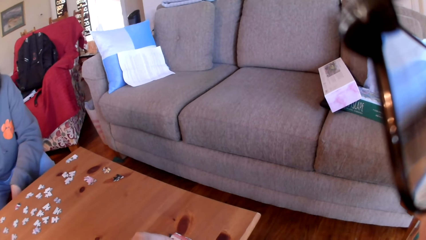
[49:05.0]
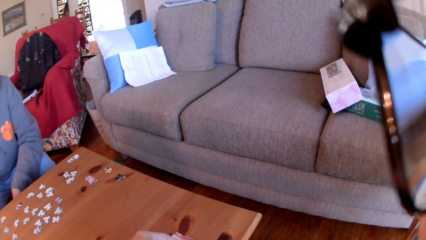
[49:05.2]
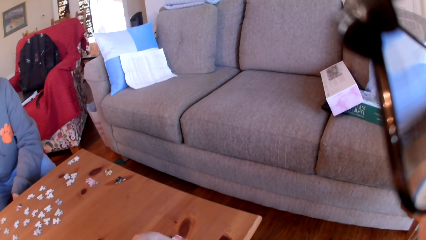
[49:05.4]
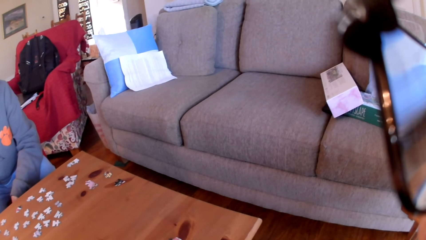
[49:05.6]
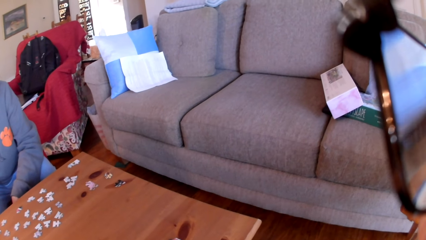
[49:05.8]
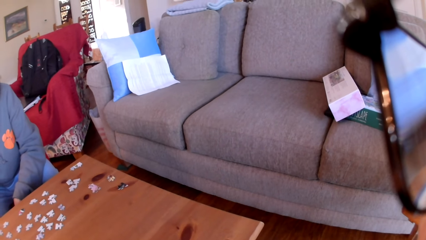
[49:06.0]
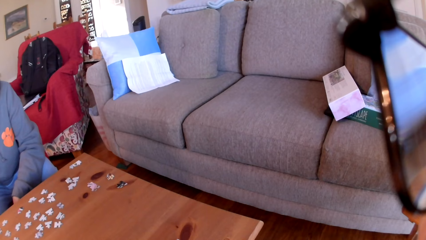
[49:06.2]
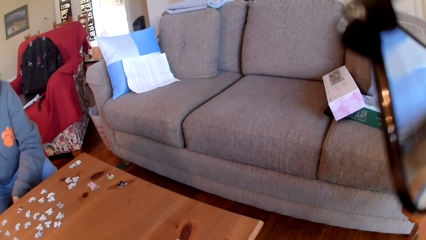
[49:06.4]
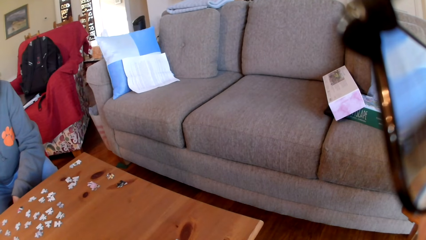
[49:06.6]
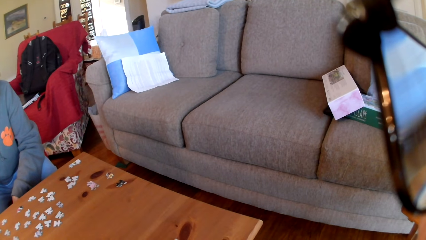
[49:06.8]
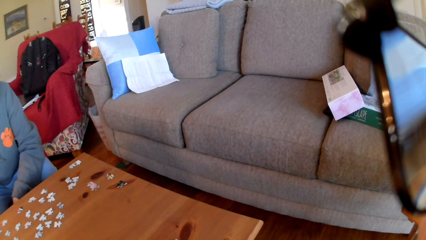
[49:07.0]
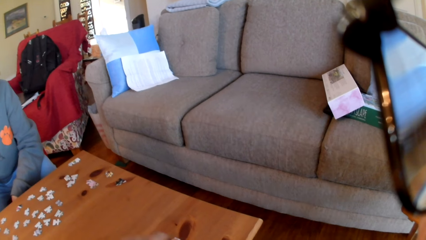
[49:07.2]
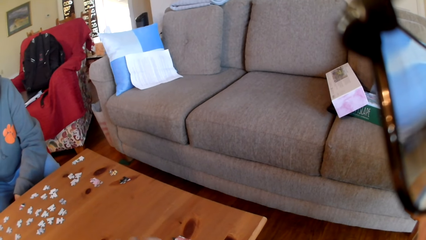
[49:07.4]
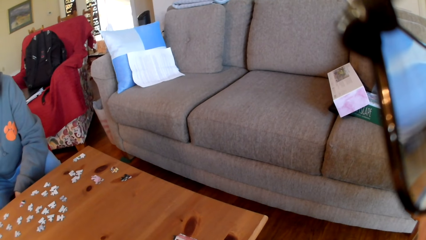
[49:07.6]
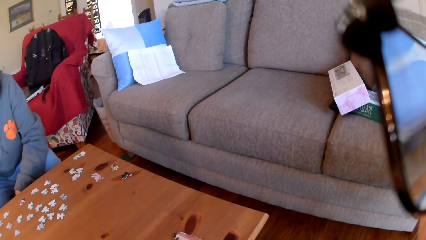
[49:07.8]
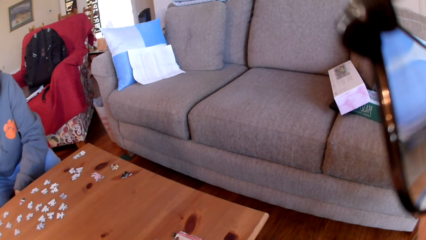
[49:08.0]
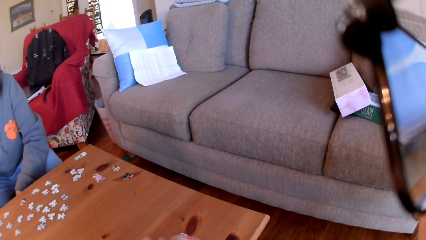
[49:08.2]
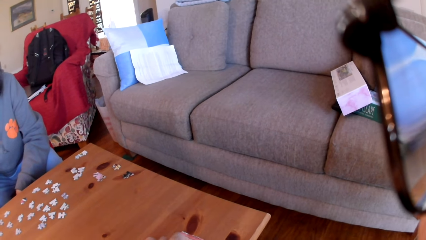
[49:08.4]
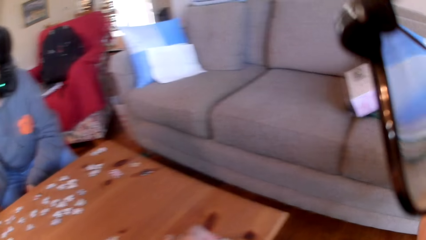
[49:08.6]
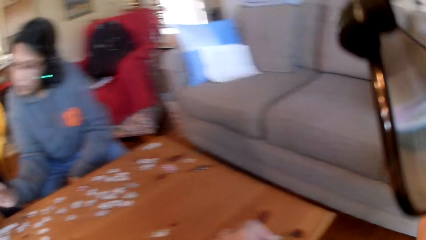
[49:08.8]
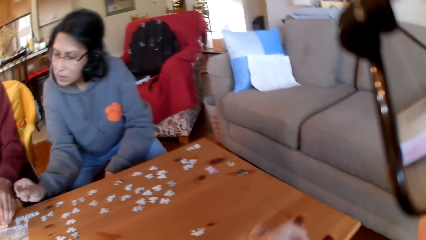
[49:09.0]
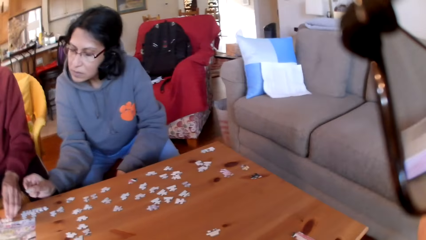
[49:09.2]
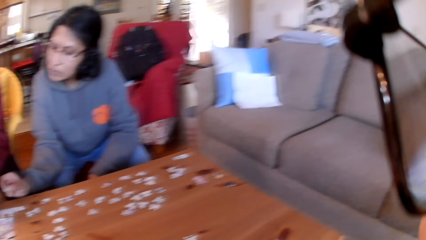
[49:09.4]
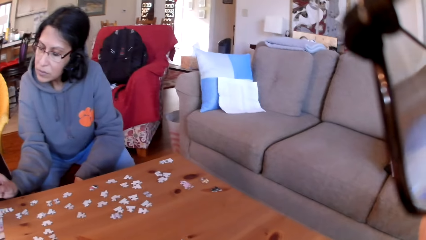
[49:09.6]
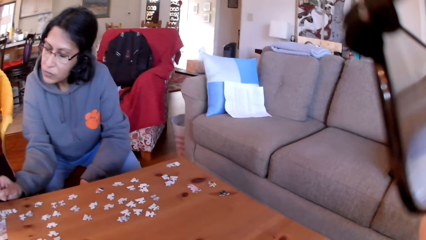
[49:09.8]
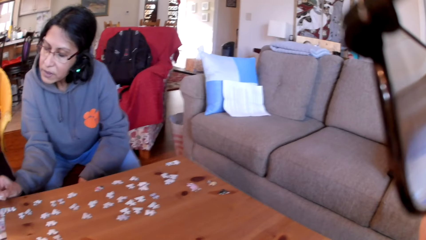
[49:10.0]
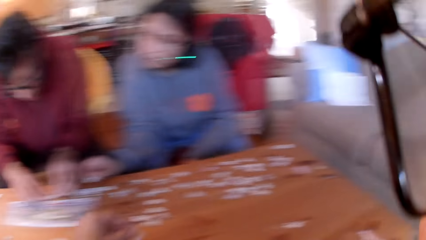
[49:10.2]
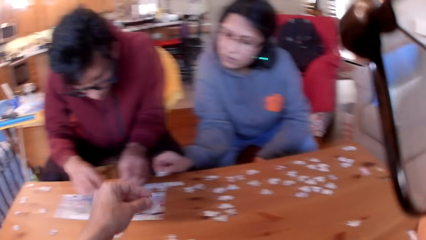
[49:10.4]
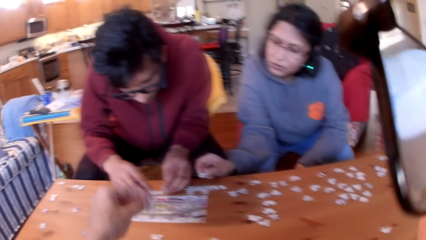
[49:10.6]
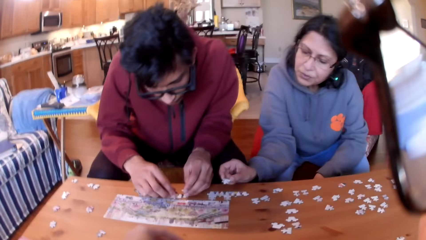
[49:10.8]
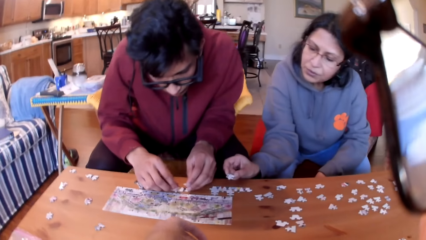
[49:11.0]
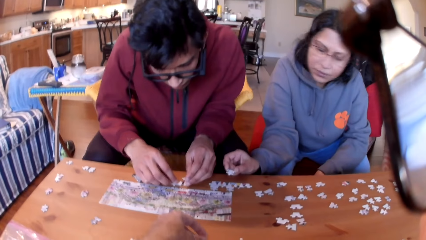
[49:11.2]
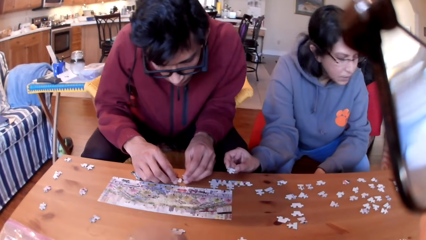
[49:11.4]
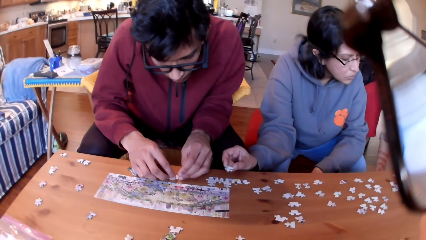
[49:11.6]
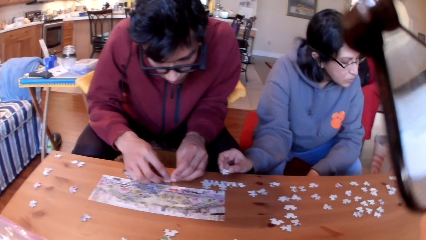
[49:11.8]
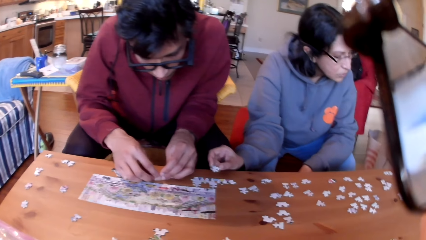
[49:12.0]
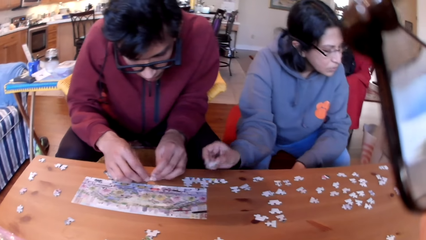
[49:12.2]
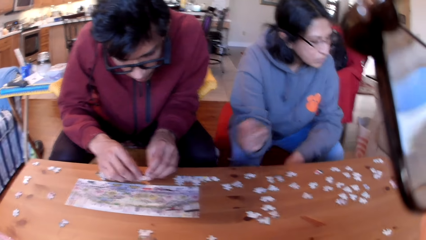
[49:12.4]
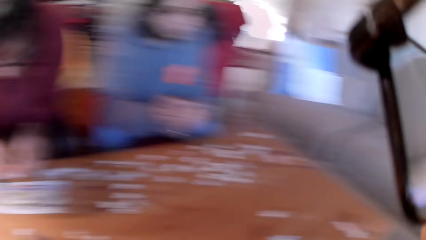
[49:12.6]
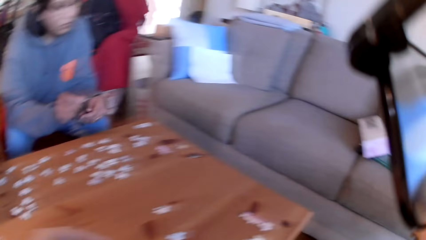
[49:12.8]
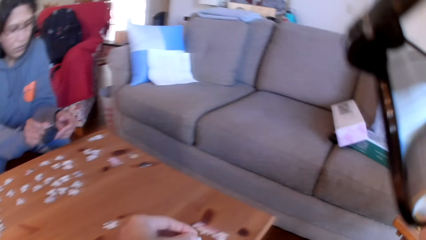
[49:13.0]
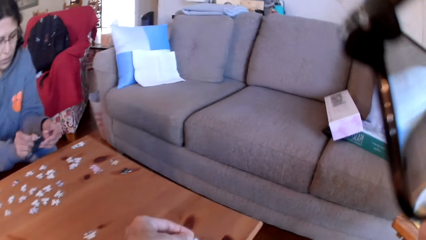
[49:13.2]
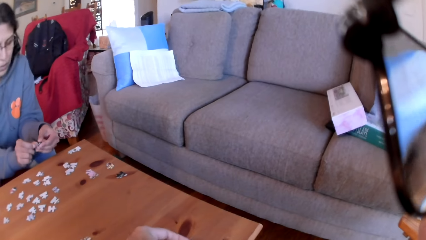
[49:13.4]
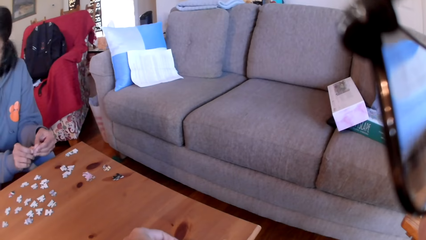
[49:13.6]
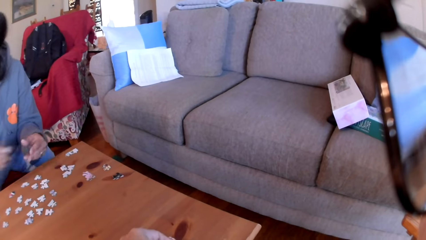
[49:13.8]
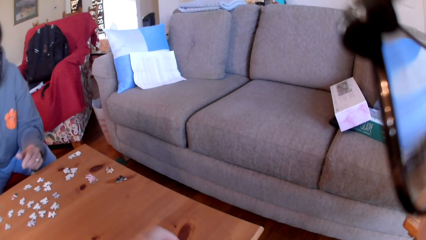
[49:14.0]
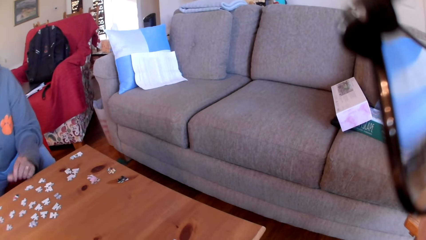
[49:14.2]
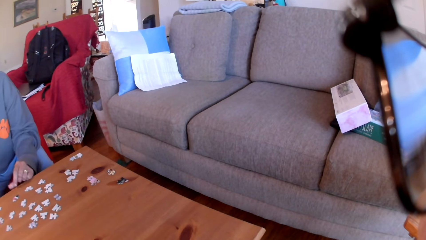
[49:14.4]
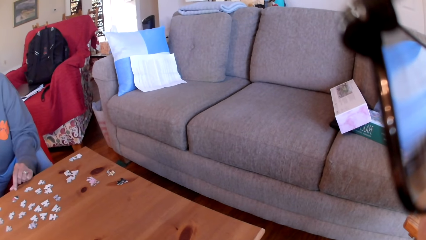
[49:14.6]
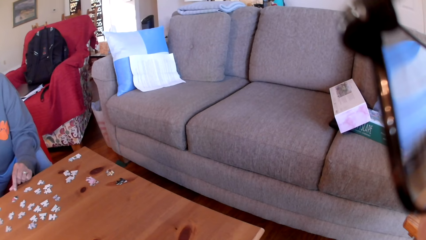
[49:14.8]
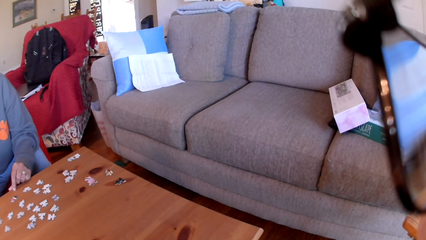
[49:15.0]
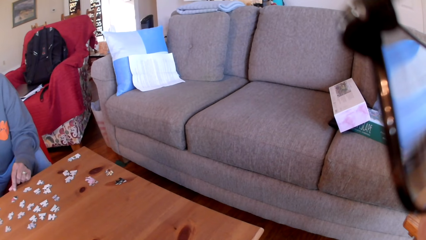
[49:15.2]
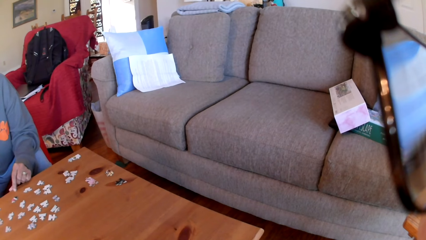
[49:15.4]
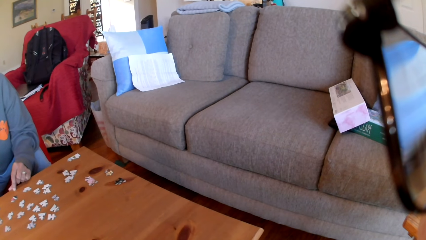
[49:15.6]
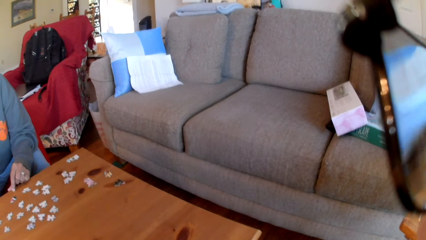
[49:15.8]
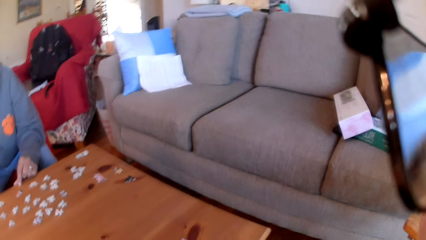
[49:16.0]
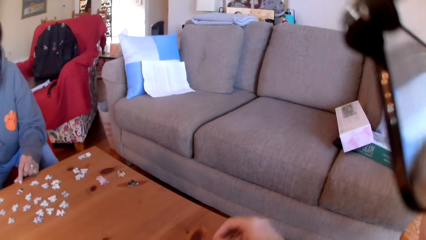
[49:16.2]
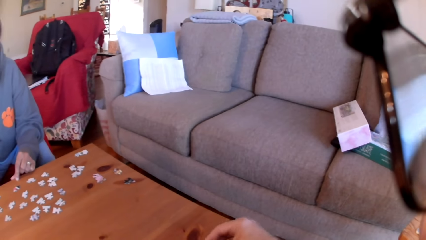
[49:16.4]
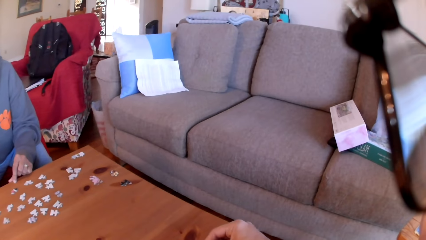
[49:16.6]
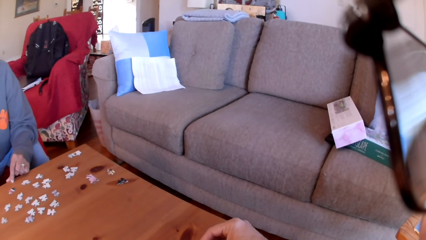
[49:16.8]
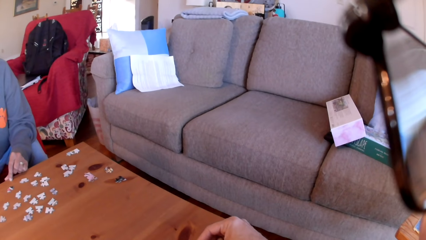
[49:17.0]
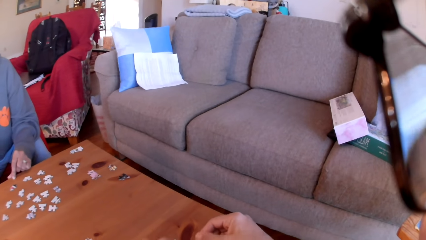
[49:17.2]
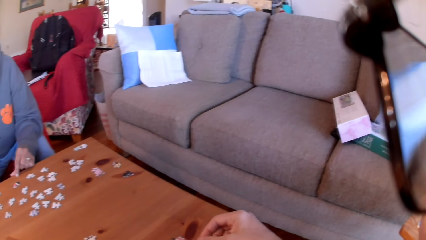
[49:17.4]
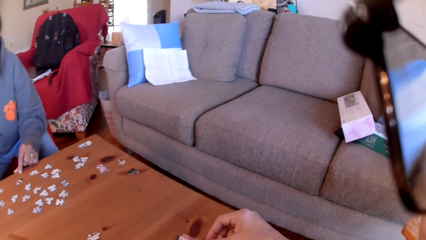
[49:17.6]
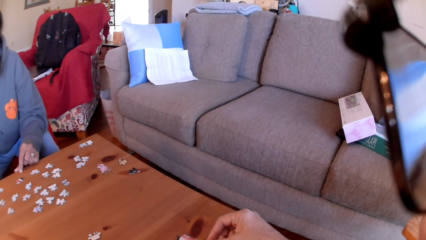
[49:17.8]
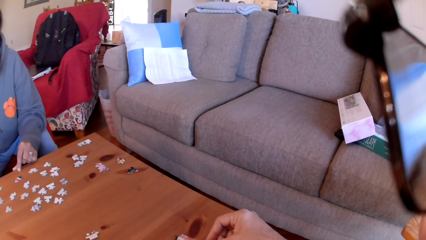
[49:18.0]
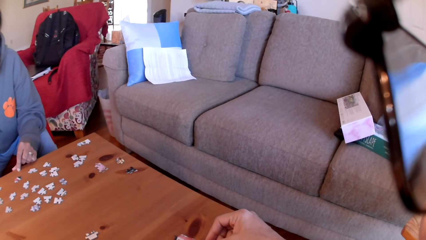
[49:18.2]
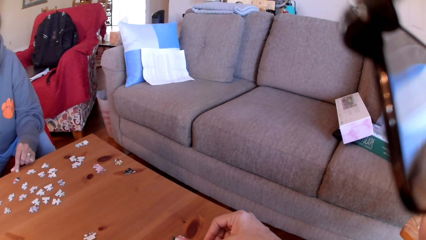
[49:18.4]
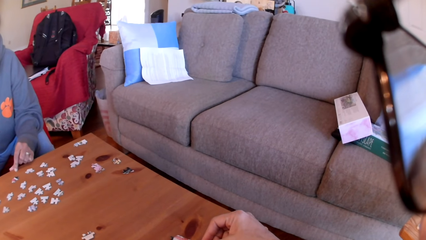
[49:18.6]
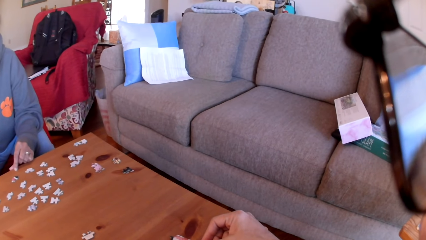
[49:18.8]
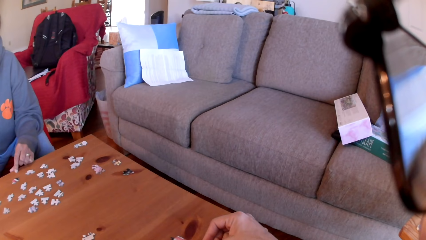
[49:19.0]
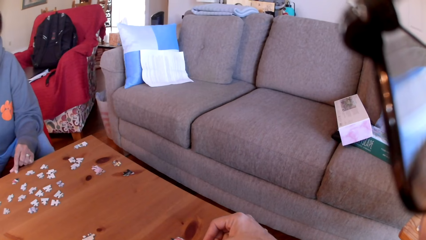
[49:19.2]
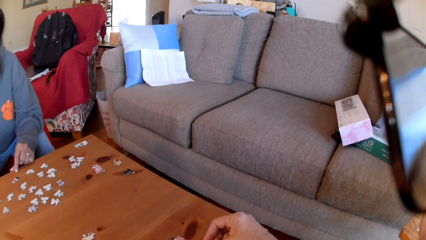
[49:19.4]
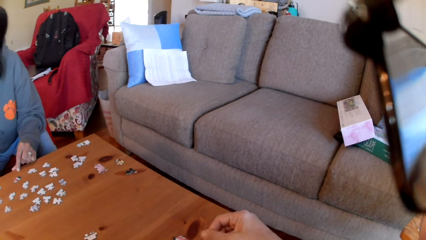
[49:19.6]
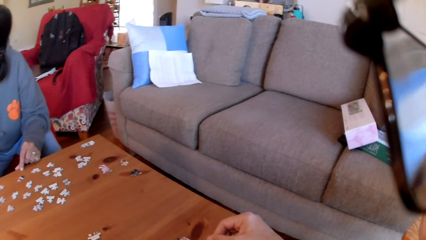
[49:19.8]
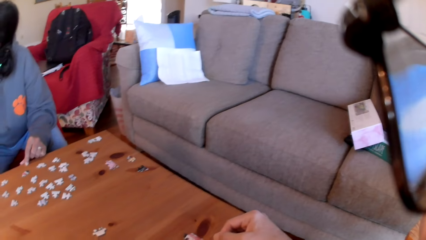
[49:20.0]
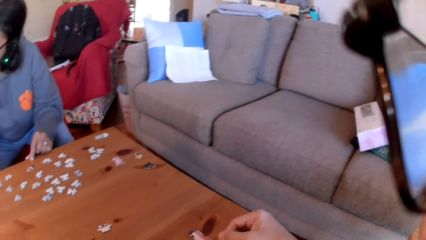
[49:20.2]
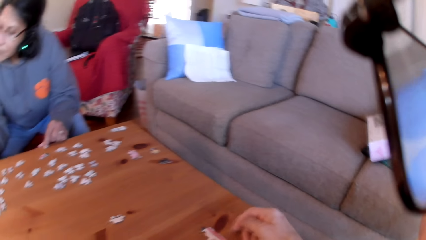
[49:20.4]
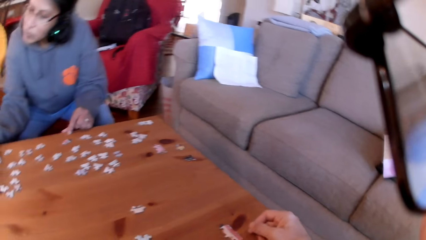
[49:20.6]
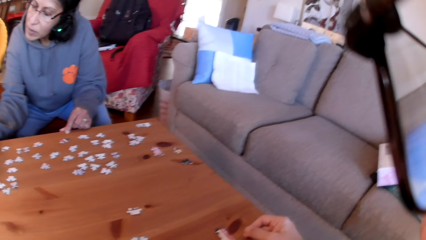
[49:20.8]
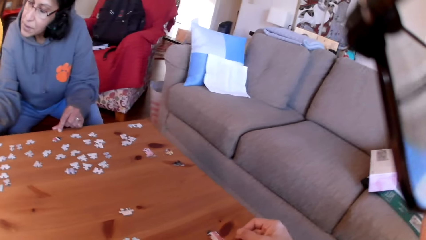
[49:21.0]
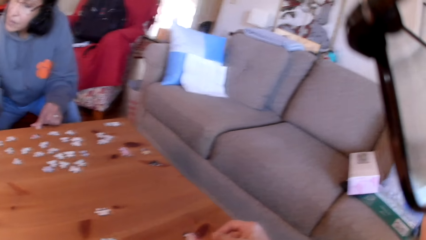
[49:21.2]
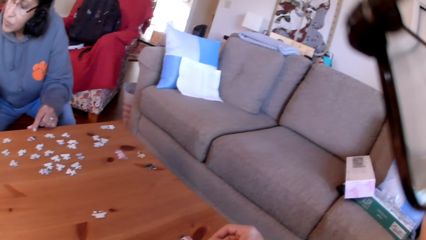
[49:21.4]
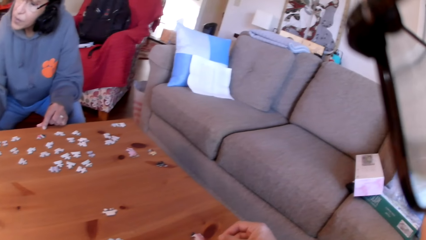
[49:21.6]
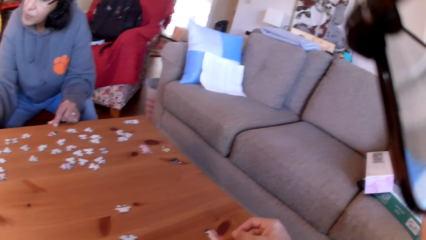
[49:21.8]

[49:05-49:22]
The camera wearer arranges the jigsaw puzzle. They look at a woman. They put a jigsaw puzzle on the table. A man joins the puzzles. The man arranges the jigsaw puzzle. The woman looks at the jigsaw puzzle. The camera wearer joins the puzzles. They arrange the jigsaw puzzle. The woman touches the table. The camera wearer touches a puzzle.
